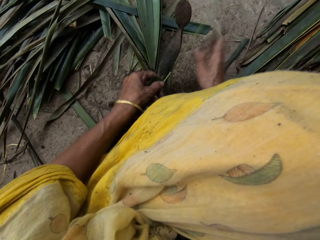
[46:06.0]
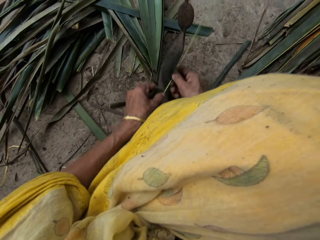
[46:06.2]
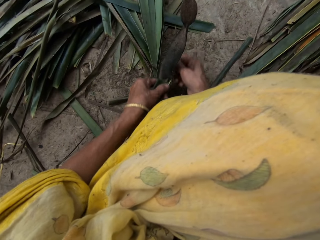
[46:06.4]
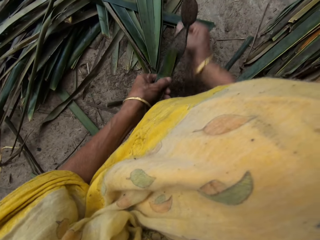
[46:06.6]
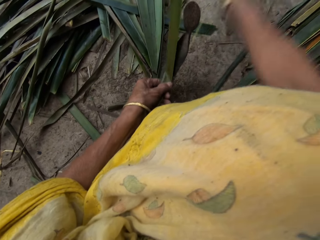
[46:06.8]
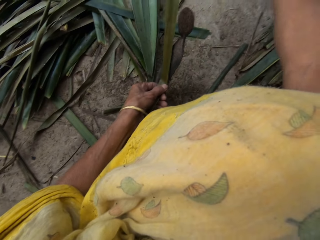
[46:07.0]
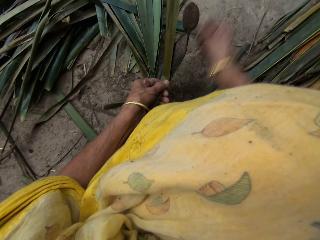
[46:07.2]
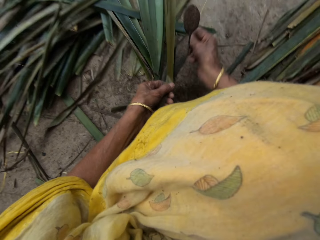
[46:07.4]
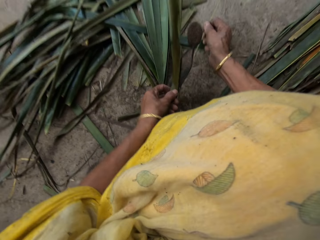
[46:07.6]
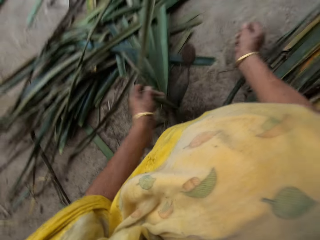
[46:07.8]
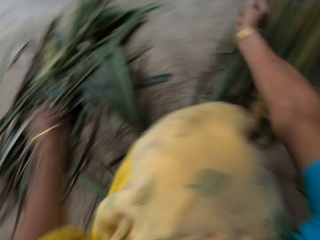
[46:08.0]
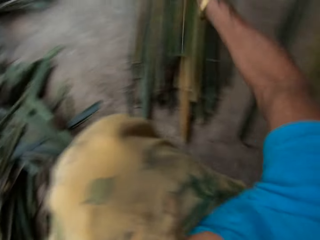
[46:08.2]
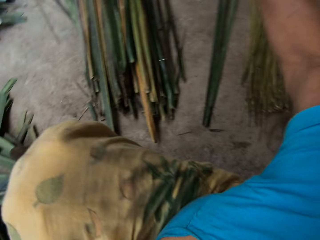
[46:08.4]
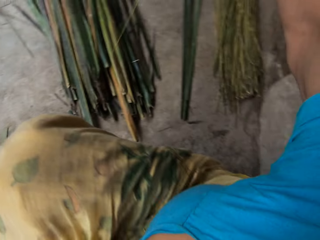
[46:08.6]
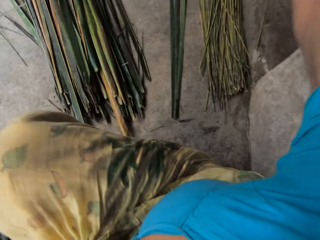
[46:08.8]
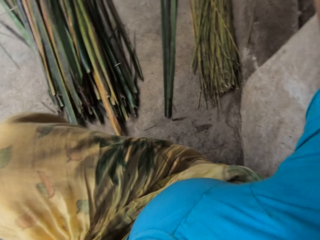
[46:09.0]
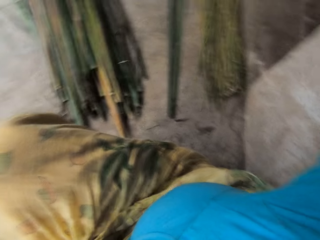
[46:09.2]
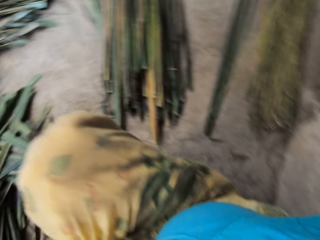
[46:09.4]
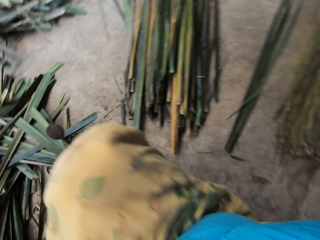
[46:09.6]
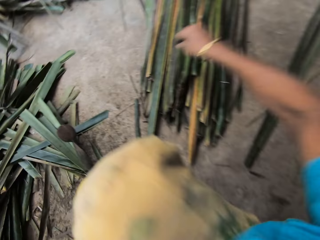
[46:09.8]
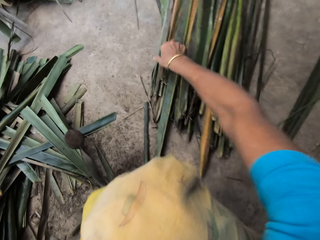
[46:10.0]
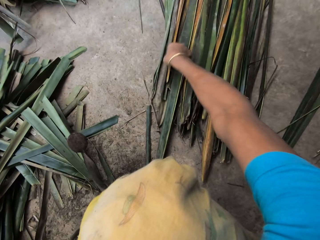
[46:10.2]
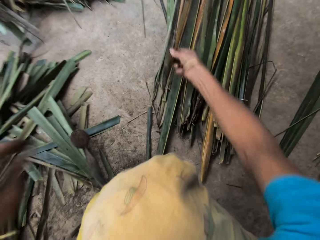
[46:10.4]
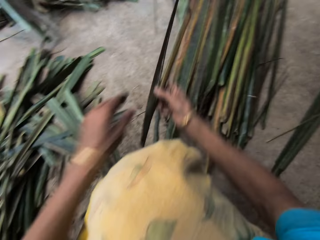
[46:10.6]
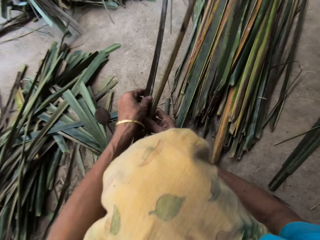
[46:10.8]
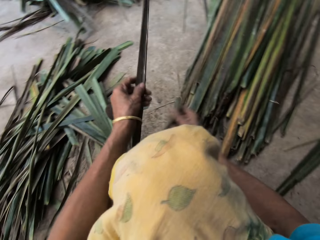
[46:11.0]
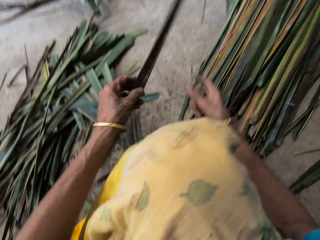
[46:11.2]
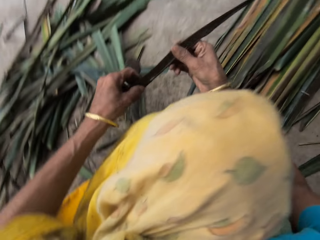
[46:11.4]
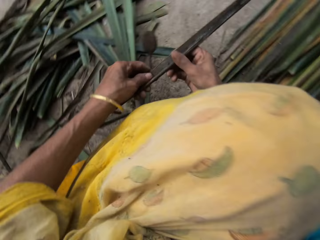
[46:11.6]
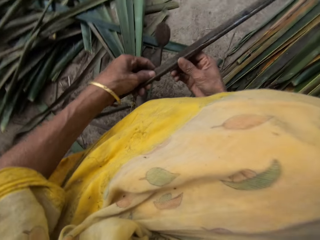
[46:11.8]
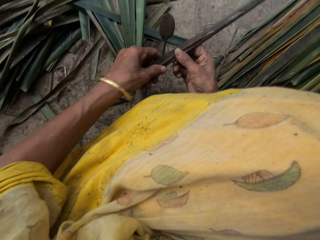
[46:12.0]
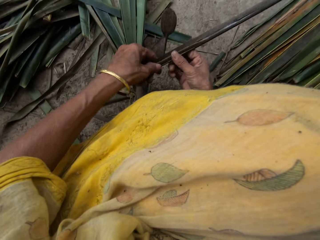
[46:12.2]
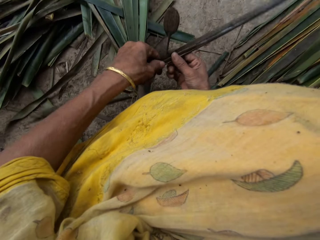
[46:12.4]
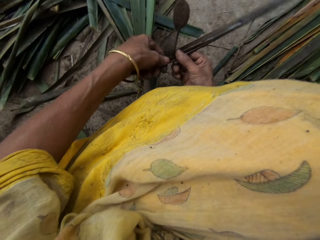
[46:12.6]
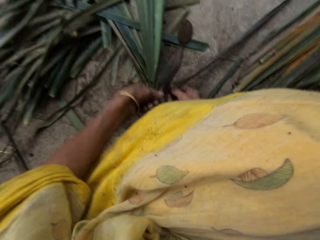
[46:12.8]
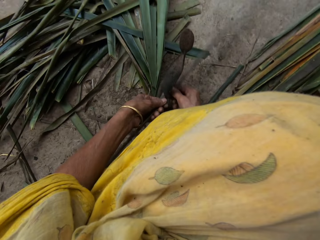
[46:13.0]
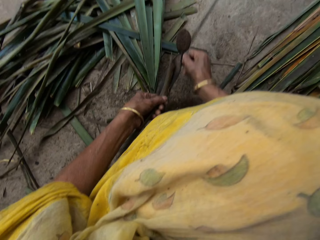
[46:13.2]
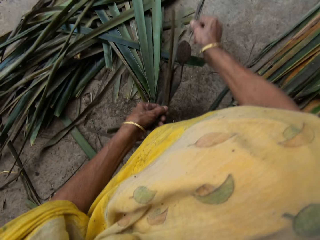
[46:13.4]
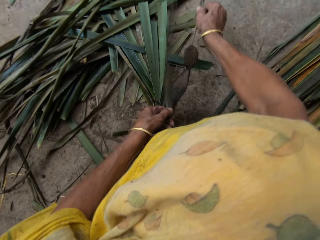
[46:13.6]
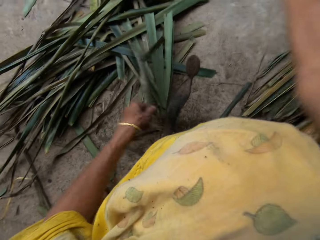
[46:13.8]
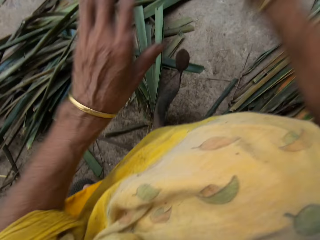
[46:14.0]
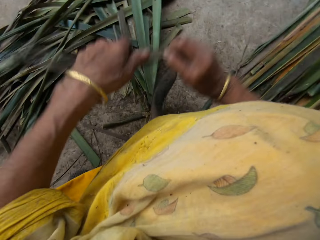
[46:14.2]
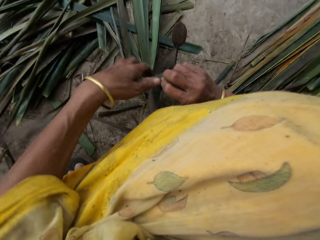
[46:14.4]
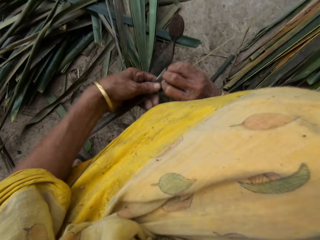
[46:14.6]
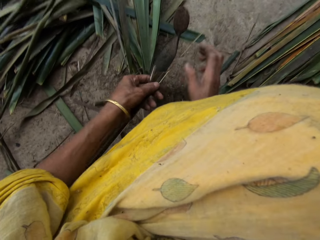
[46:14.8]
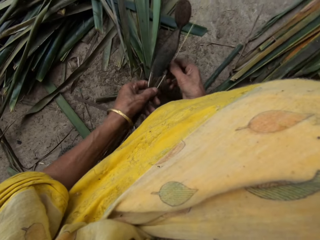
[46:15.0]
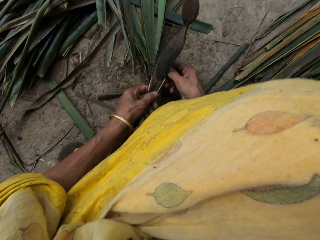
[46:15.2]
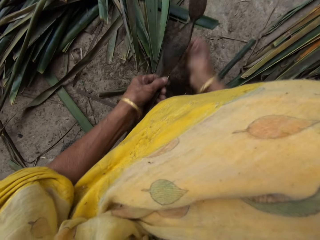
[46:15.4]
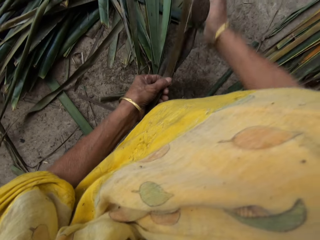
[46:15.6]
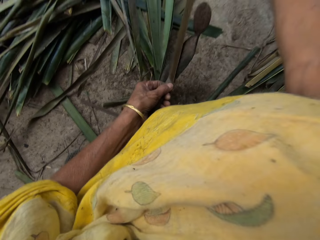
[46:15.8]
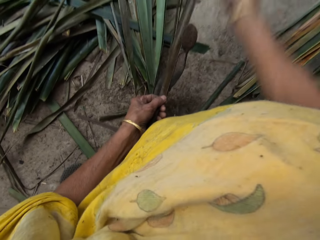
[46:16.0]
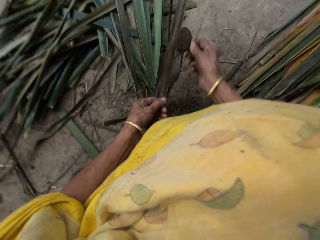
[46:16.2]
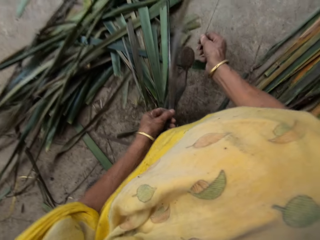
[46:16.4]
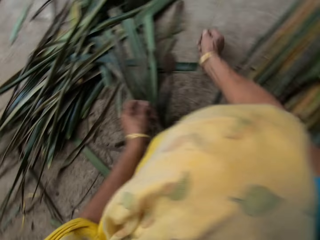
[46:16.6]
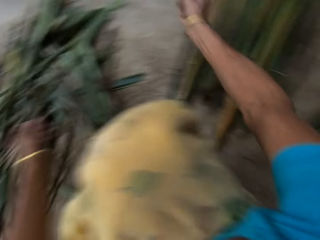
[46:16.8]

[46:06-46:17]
The camera wearer slices the palm leaf in her hands with the board knife on the ground. She drops the frond of the leaf on the stack of palm fronds on the ground with her right hand. She picks two palm leaves from the stack of palm leaves on the ground with her right hand. She separates the palm leaves with her hands. She drops the palm leaf in her right hand on the stack of palm leaves on the ground. She cuts the palm leaf in her hands with the board knife on the ground. She slices the palm leaf in her hands with the board knife on the ground. She slices the palm leaf again.

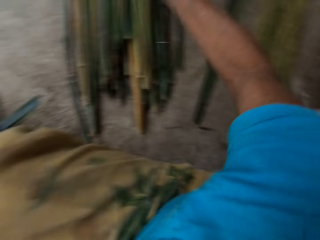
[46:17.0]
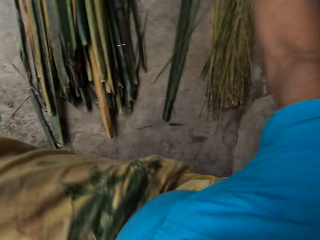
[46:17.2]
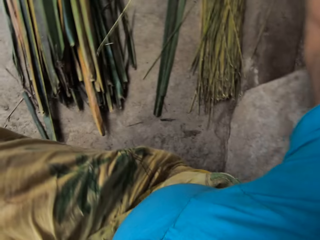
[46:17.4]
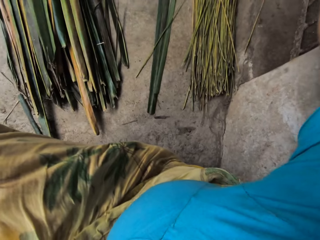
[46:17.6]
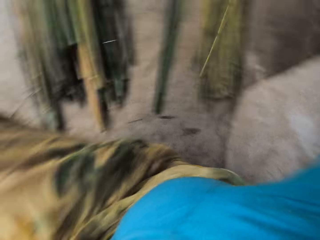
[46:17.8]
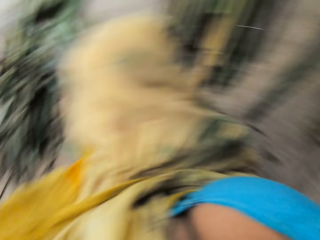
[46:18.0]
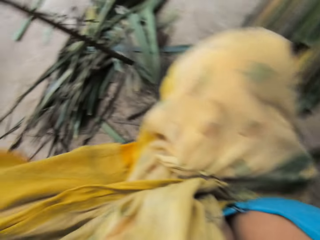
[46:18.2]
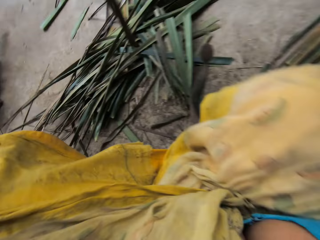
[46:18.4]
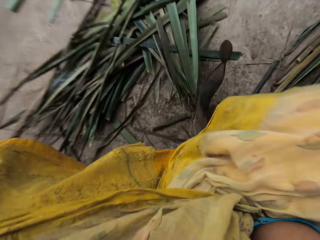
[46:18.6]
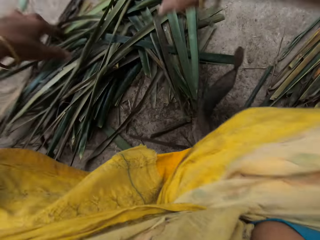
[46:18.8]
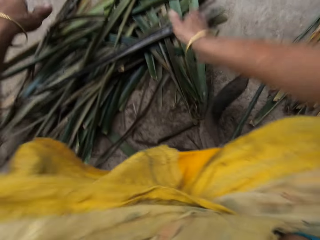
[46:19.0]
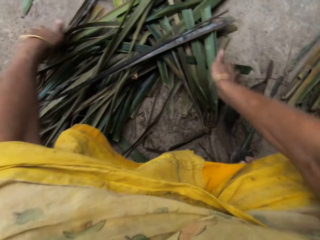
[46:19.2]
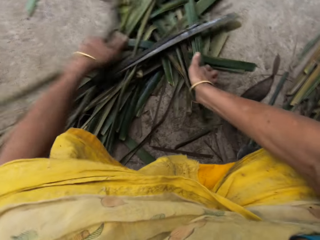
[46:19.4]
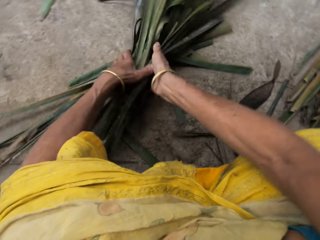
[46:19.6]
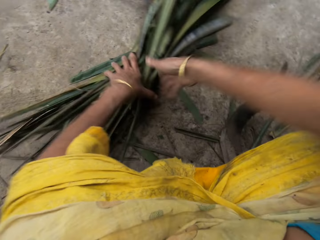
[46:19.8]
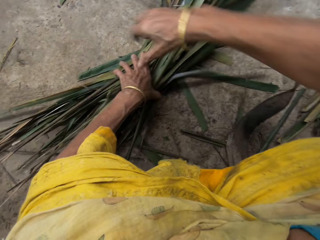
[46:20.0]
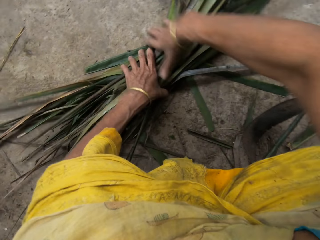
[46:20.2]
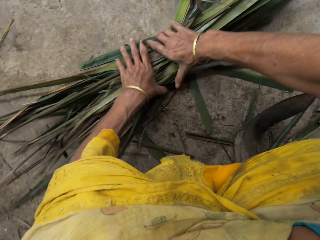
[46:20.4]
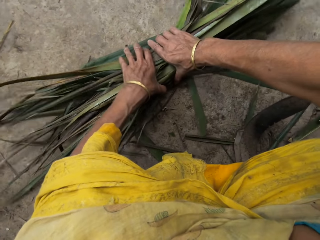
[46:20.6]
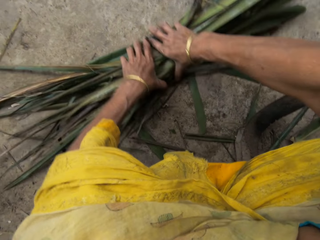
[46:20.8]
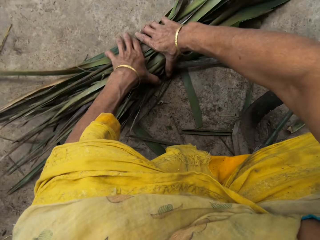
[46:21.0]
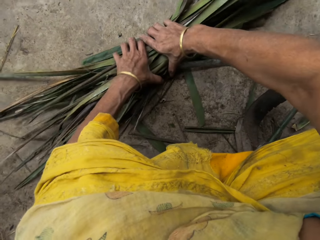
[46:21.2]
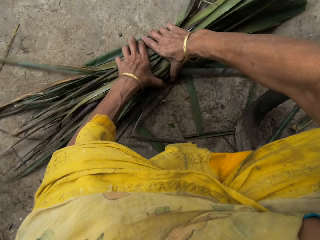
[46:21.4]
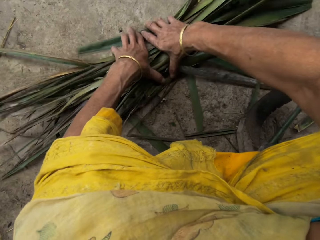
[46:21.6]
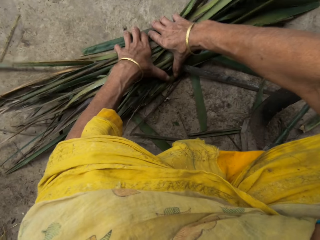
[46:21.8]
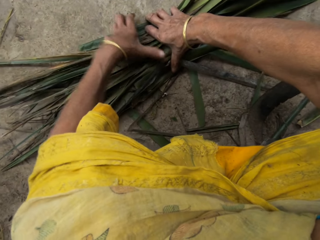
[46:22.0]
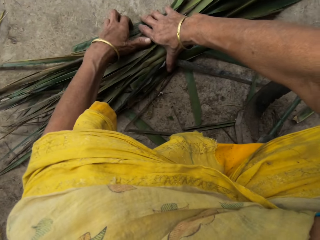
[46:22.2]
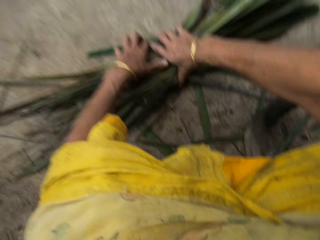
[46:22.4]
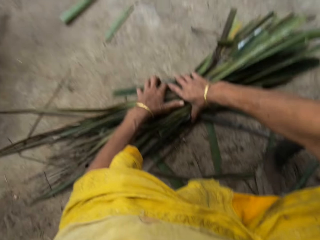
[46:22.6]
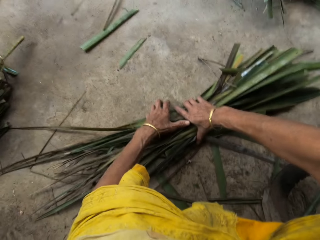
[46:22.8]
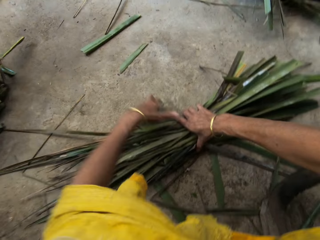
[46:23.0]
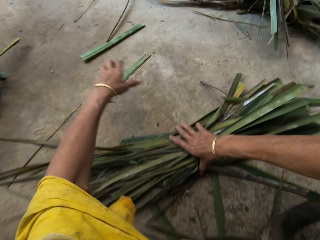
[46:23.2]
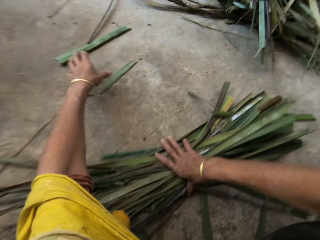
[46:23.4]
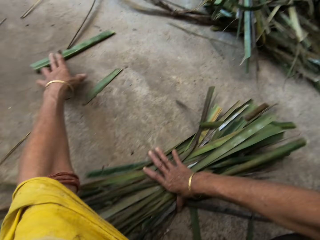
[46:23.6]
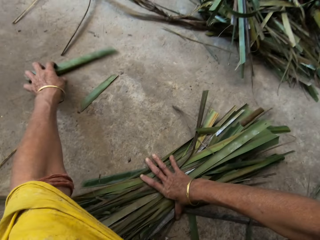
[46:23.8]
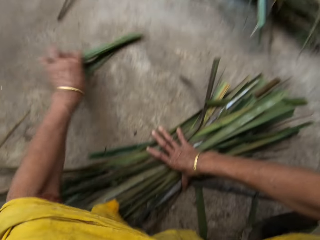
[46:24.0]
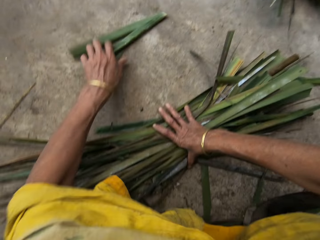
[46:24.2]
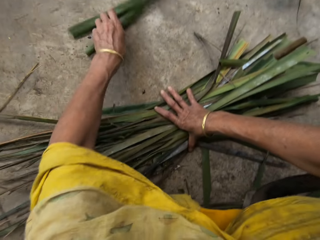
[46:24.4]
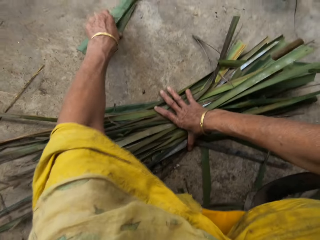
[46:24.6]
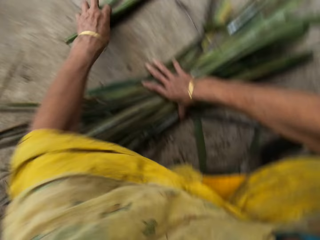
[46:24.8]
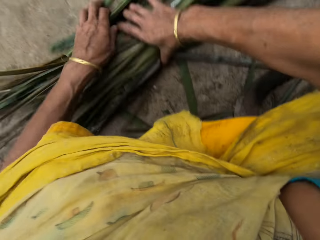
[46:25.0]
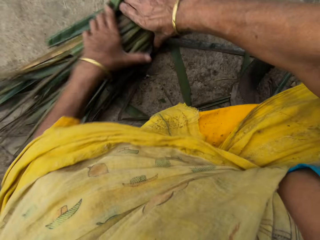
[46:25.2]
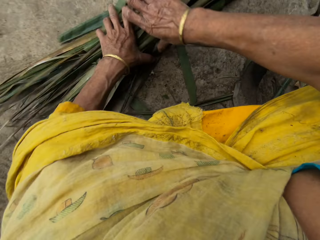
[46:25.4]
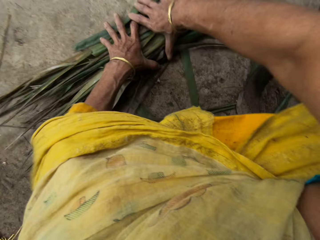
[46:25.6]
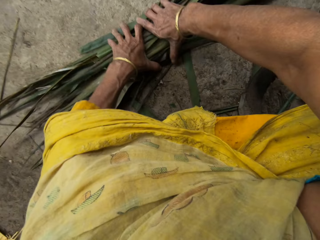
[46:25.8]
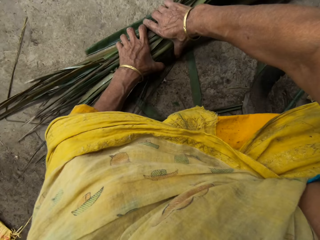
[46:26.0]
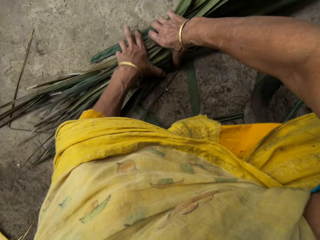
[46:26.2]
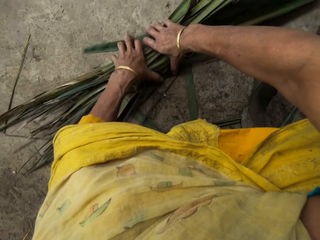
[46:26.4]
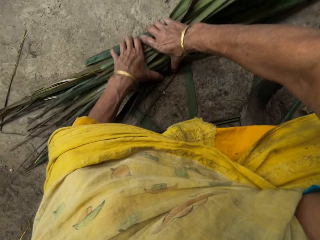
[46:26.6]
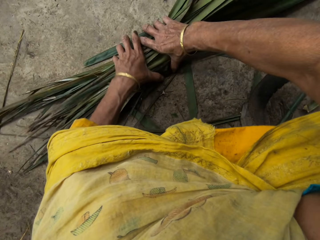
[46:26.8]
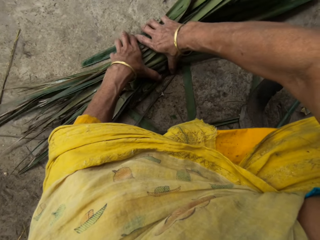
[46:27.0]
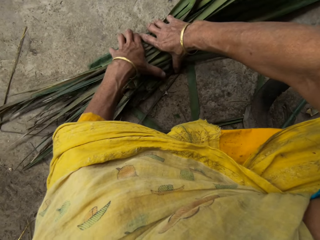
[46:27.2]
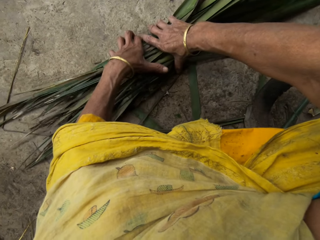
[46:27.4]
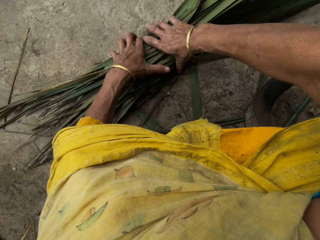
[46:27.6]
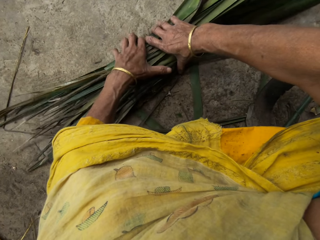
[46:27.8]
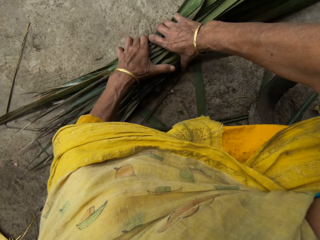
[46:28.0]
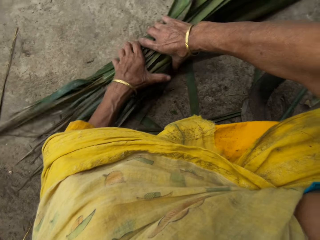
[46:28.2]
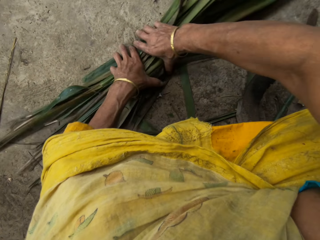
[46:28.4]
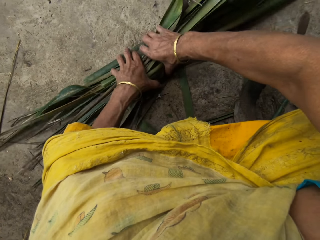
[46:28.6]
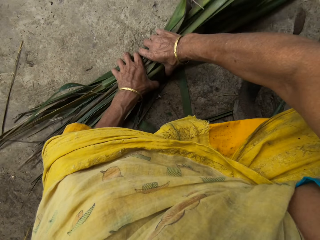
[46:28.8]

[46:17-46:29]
The camera wearer drops the frond of the leaf on the stack of palm fronds on the ground with her right hand. She drops a palm leaf in her left hand on the stack of palm leaves on the ground. She gathers the stack of palm leaves on the ground with her hands.
